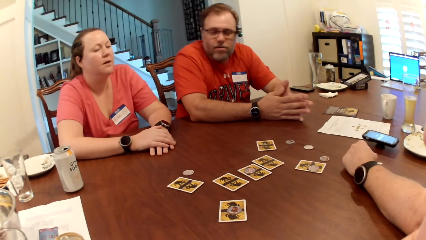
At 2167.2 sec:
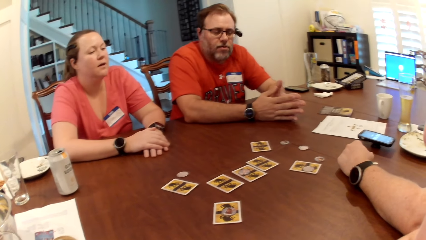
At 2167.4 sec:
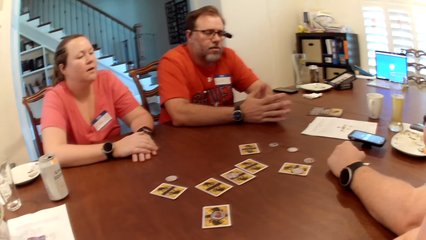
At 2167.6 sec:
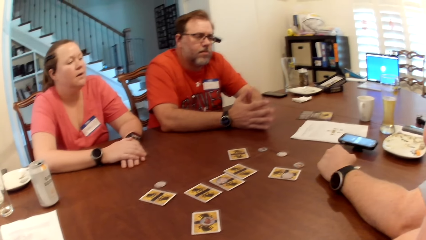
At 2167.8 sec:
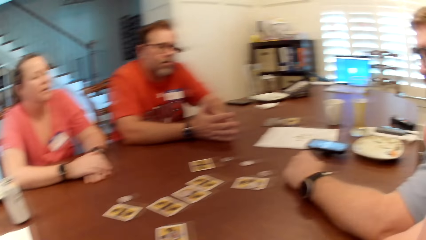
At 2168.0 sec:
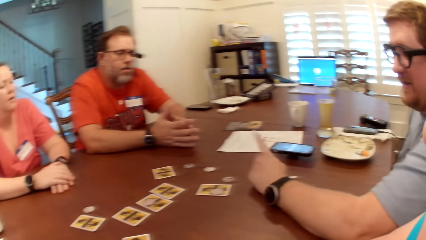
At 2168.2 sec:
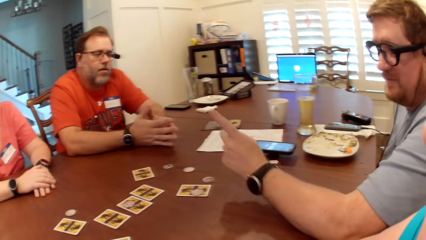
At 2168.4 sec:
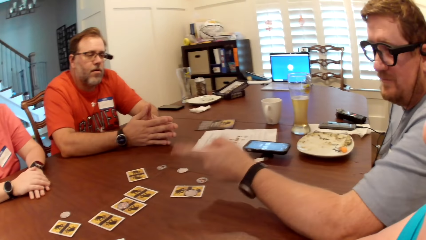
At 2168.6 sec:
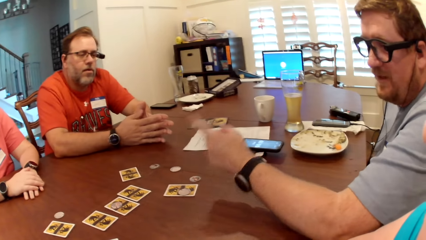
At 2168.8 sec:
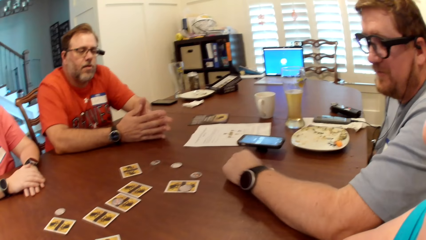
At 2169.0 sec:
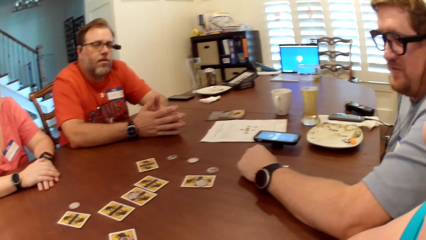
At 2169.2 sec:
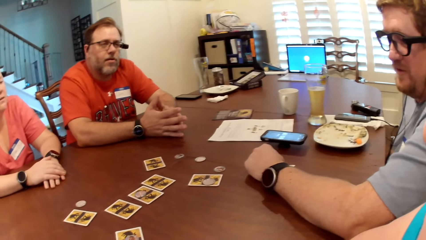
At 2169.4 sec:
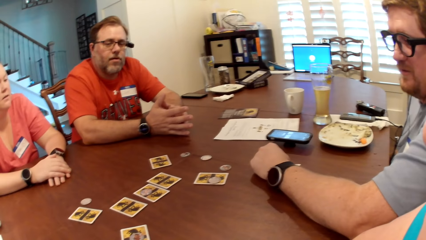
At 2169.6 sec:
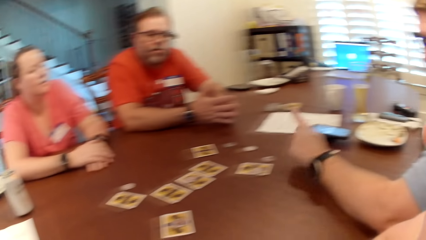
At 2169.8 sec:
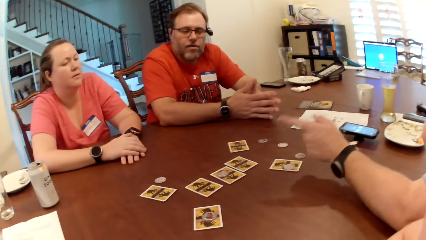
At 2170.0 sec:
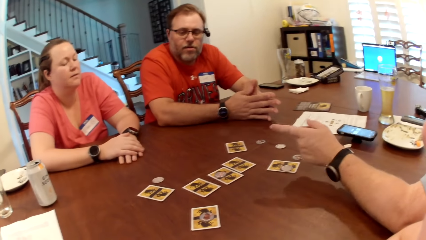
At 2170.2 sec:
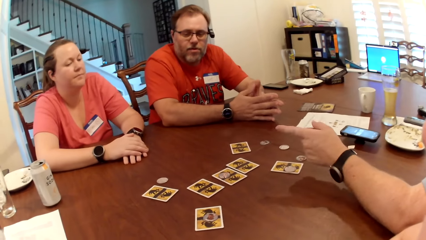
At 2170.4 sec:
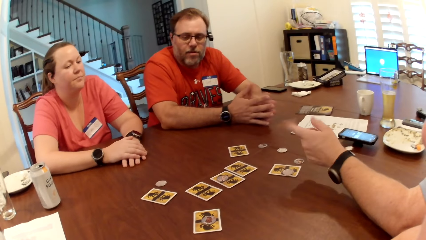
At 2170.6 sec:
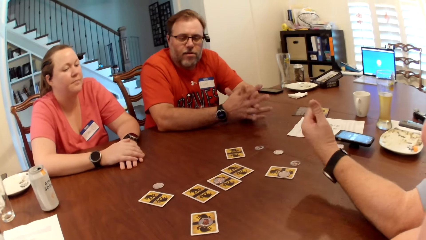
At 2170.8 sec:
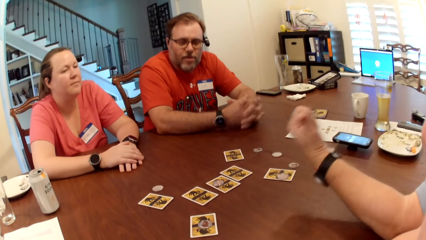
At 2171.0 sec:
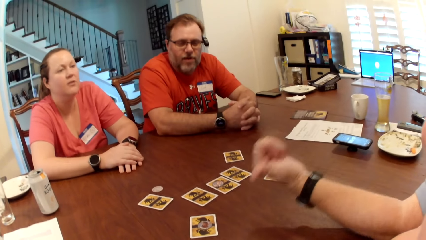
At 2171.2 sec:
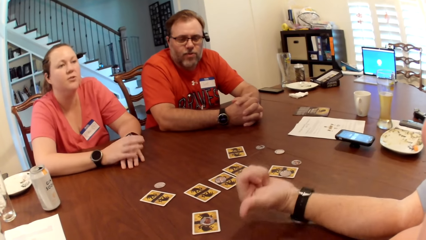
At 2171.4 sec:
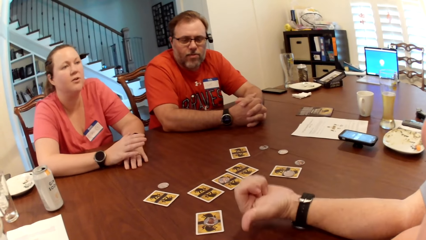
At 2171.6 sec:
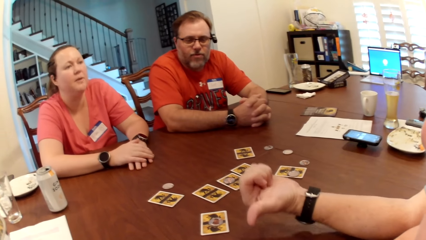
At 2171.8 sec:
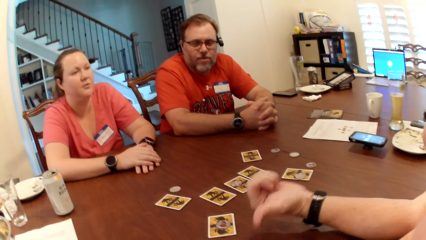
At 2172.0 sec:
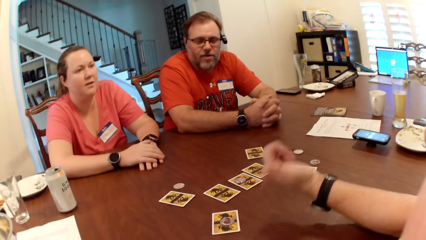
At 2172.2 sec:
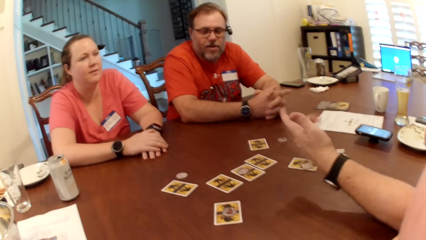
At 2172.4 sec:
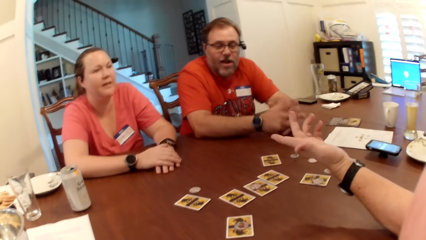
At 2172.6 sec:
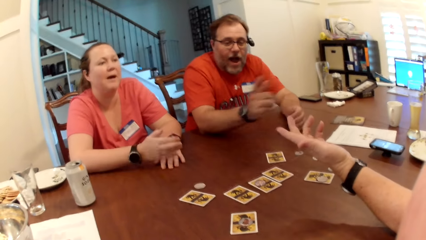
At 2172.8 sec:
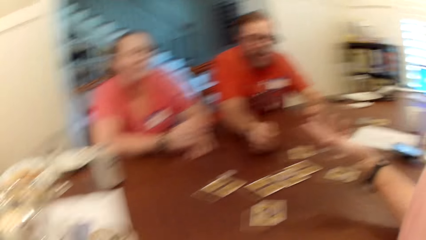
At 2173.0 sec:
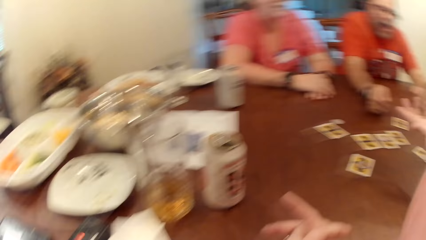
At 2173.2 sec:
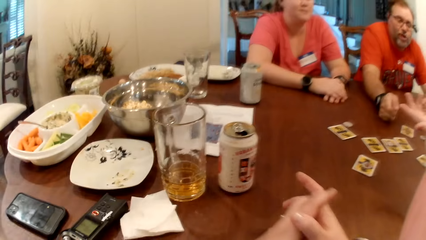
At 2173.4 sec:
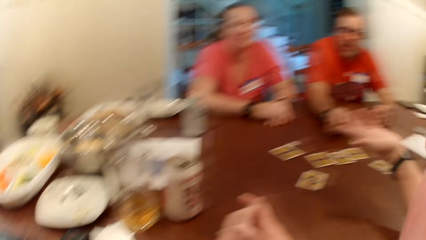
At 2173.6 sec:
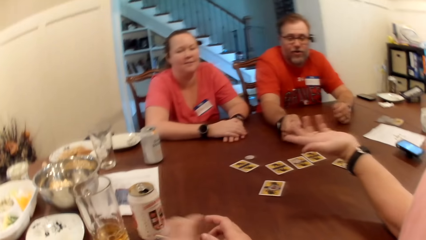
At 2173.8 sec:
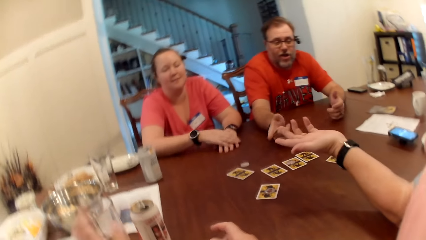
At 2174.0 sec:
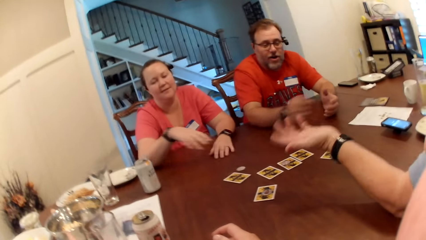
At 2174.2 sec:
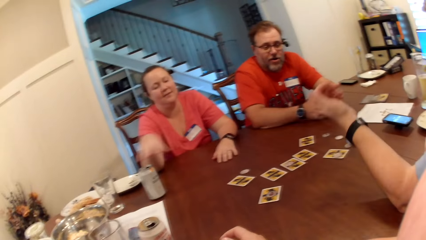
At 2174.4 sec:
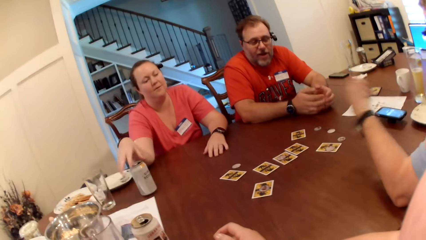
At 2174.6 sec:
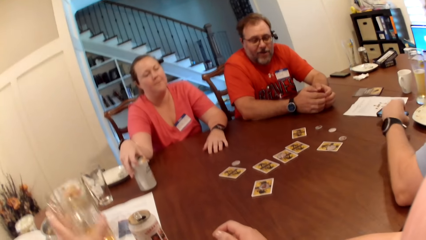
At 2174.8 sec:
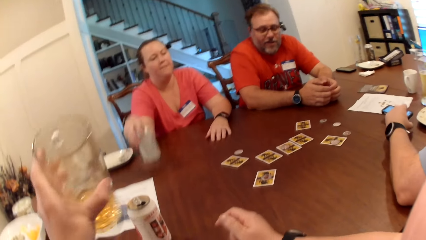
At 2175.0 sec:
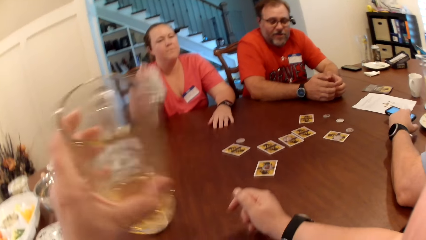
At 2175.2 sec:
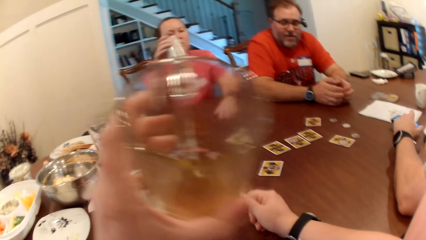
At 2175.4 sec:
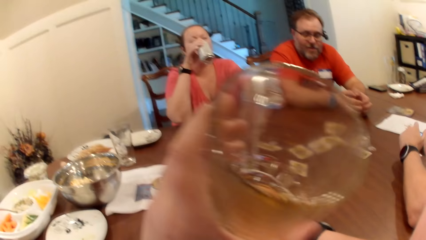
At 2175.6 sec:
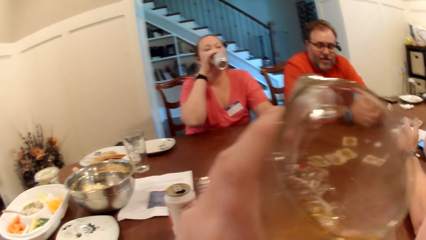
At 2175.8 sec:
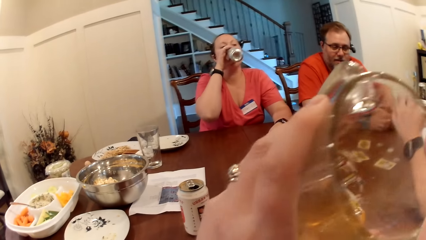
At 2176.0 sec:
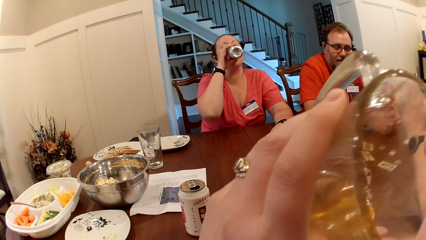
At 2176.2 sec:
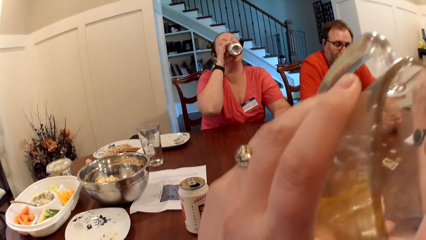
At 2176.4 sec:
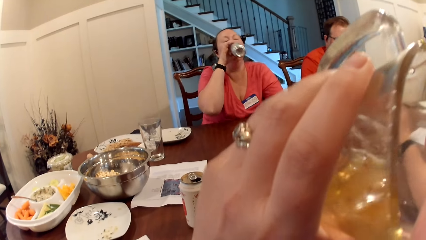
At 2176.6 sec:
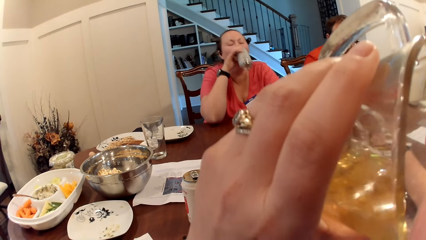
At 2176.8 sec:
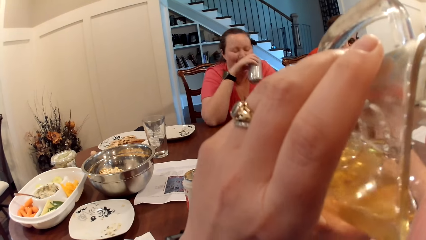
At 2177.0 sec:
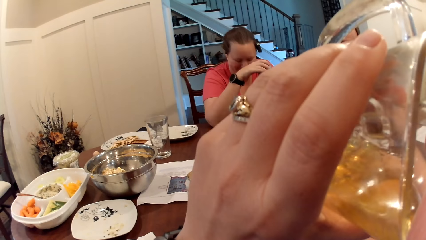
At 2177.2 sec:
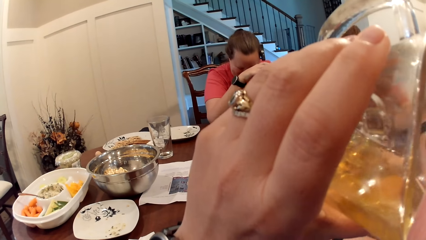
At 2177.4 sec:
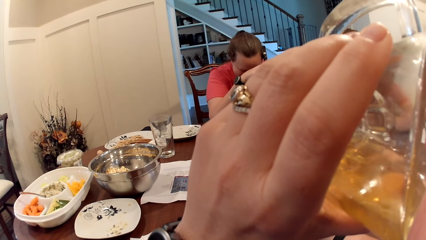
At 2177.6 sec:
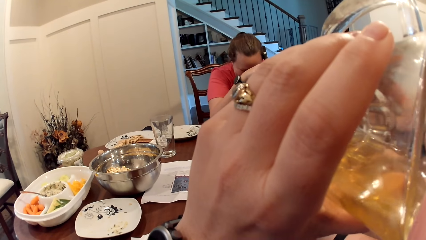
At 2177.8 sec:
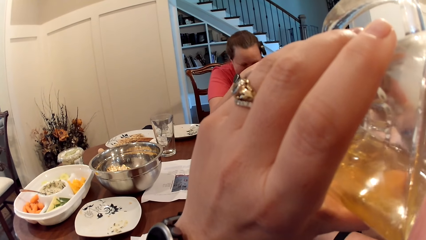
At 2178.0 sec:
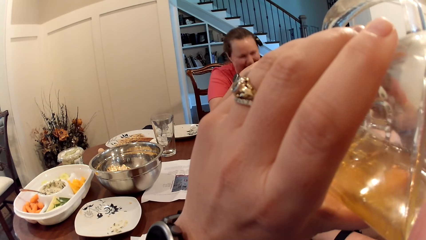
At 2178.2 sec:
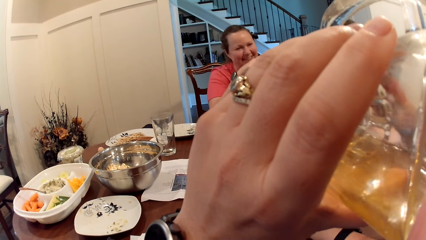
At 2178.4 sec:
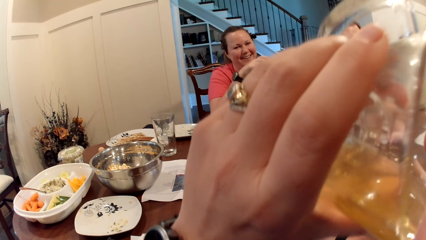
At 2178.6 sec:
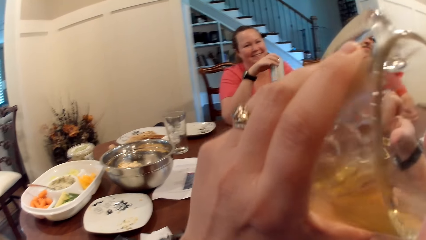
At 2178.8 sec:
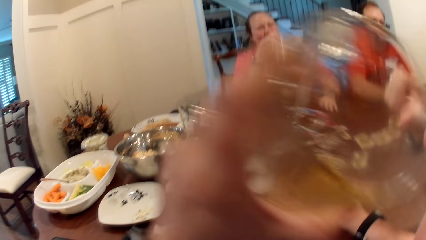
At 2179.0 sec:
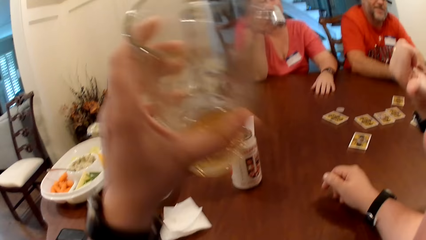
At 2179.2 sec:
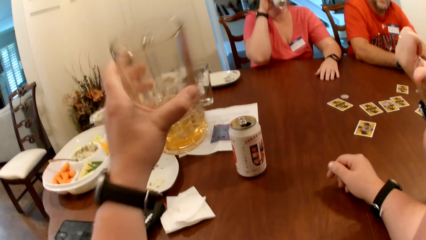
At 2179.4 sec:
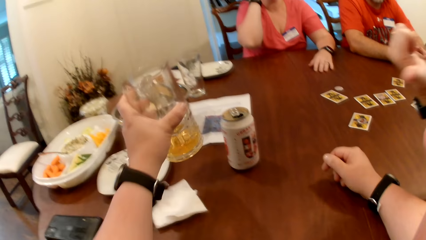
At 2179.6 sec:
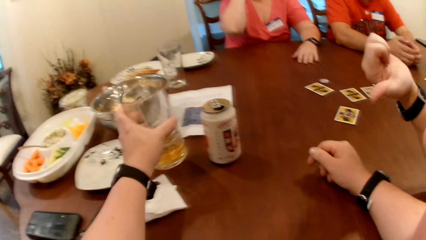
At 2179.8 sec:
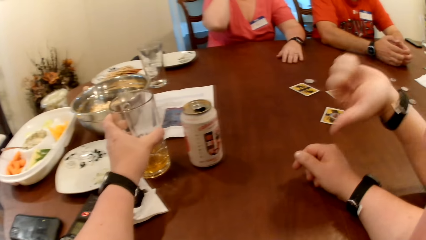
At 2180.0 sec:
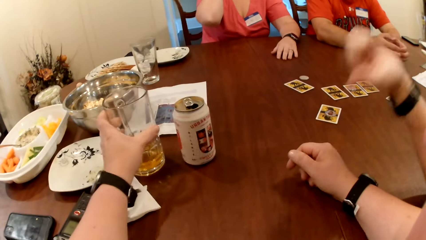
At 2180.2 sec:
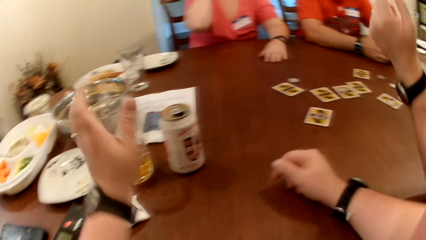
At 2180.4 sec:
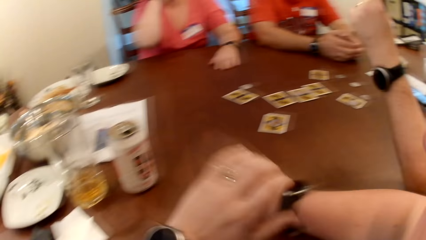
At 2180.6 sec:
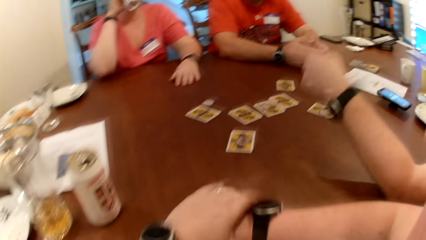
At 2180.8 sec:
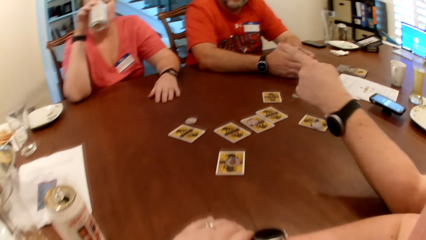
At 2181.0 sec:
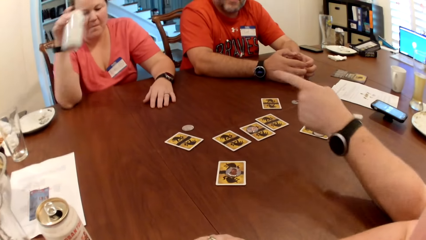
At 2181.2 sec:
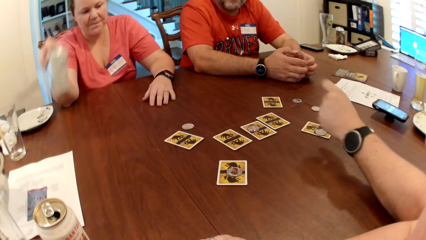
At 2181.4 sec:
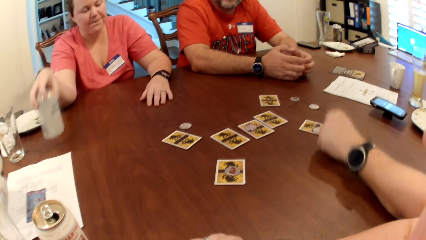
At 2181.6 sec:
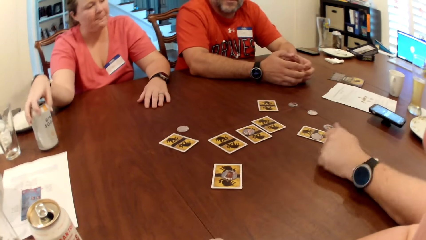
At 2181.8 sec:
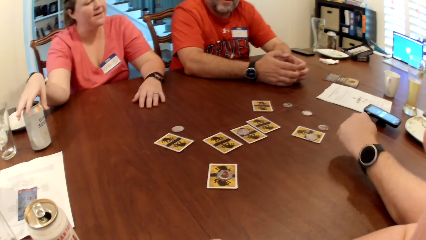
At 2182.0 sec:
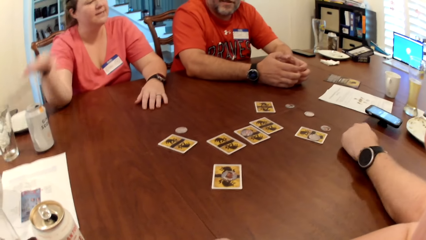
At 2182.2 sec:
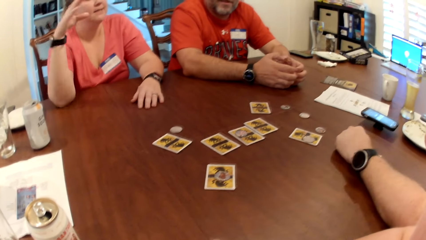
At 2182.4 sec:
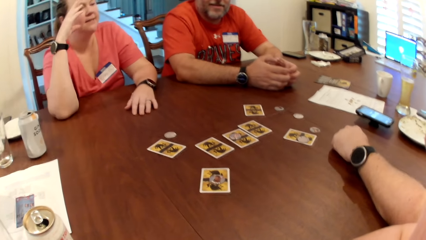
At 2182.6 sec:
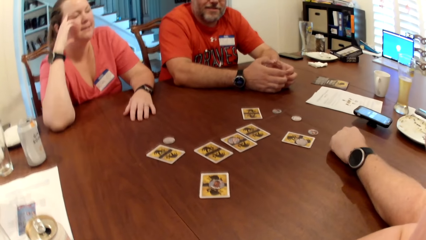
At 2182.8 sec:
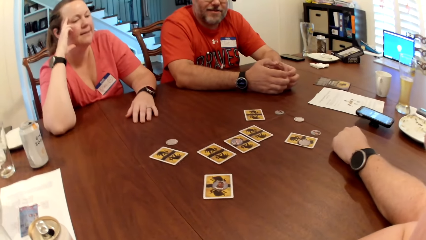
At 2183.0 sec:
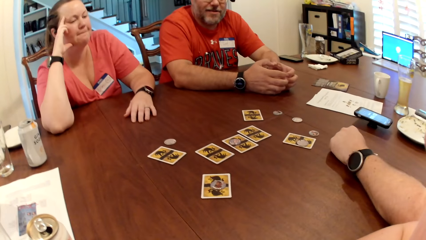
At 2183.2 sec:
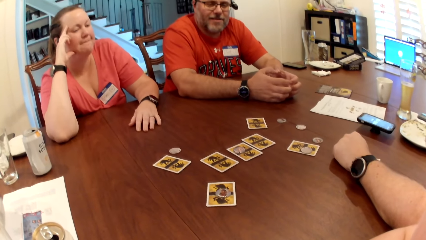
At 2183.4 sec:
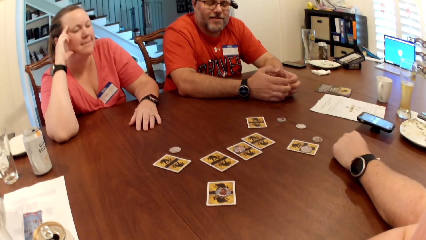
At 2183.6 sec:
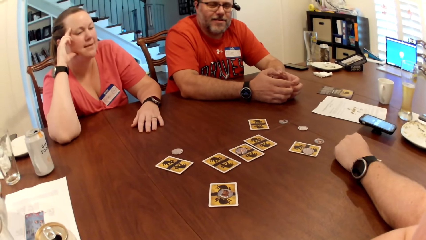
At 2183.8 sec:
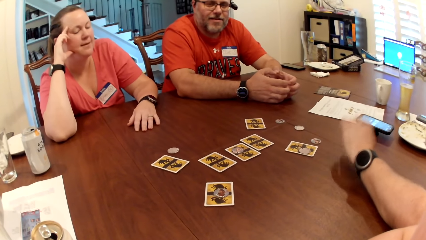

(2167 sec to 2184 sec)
The camera wearer laughs. She picks up a beer glass from the table with her left hand. A woman picks up the can drink from the table with her right hand. Another woman drinks the soft drink from the can with her right hand. The camera wearer drinks from the cup of soft drink in her left hand. The other woman drinks the soft drink from the can with her right hand. The camera wearer places the cup of soft drink on the table with her left hand. The other woman places the can of soft drink on the table with her right hand.
